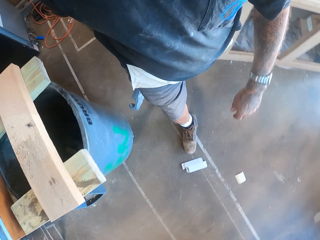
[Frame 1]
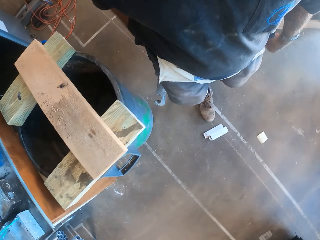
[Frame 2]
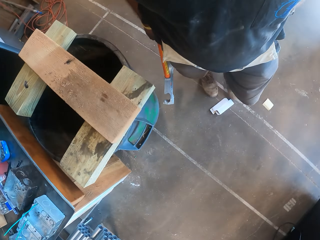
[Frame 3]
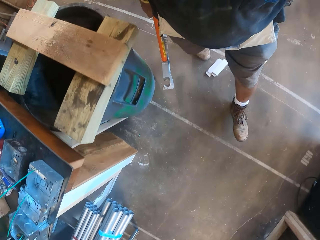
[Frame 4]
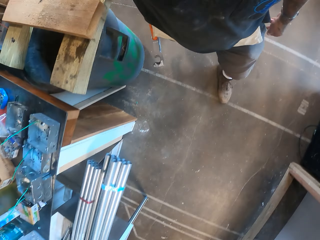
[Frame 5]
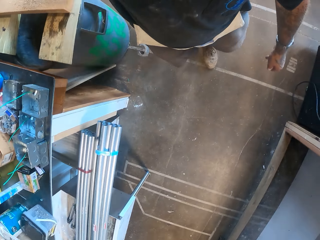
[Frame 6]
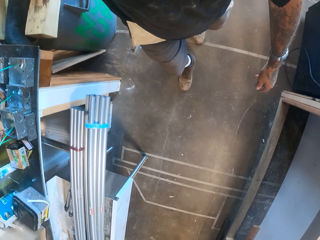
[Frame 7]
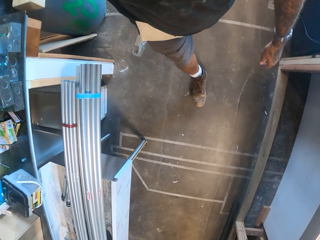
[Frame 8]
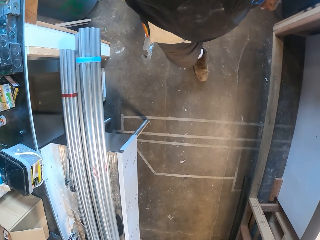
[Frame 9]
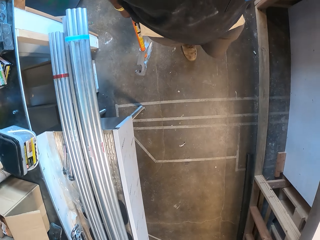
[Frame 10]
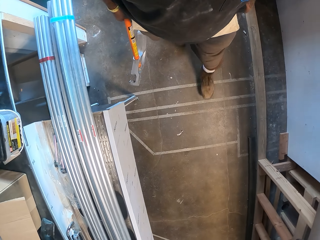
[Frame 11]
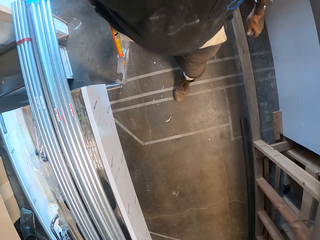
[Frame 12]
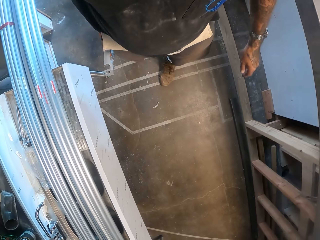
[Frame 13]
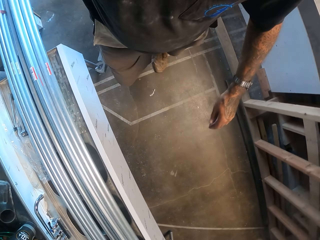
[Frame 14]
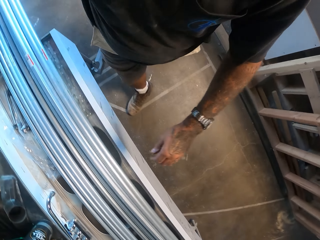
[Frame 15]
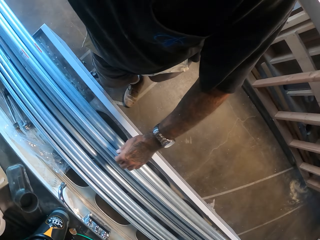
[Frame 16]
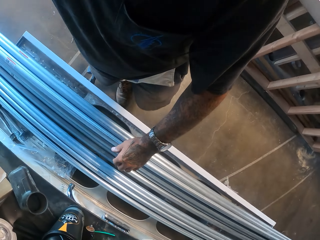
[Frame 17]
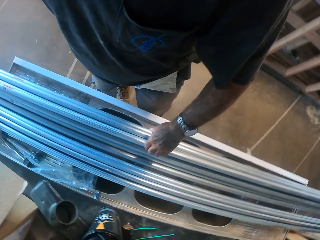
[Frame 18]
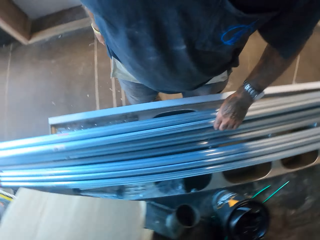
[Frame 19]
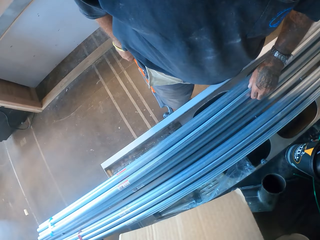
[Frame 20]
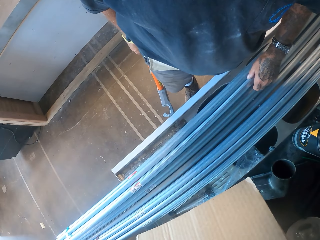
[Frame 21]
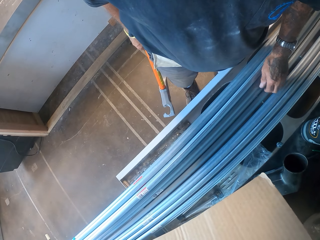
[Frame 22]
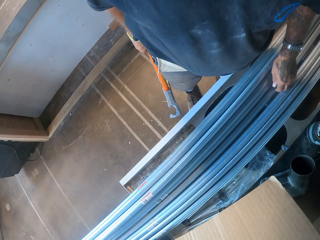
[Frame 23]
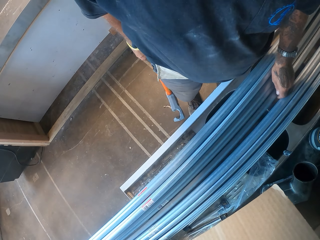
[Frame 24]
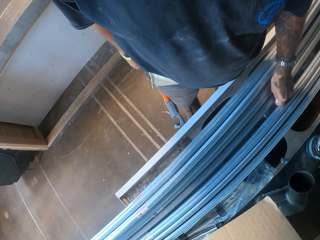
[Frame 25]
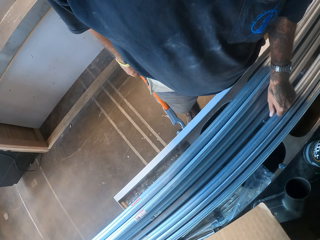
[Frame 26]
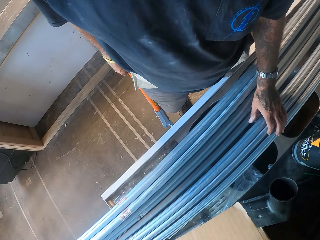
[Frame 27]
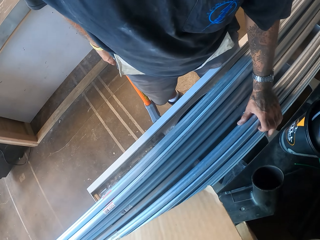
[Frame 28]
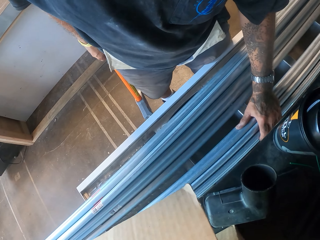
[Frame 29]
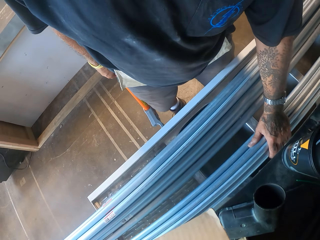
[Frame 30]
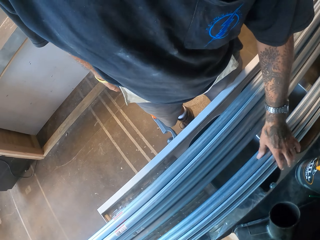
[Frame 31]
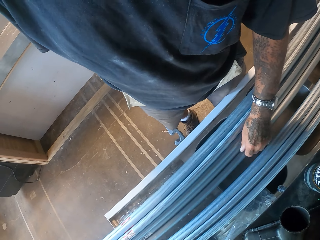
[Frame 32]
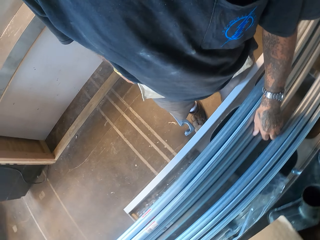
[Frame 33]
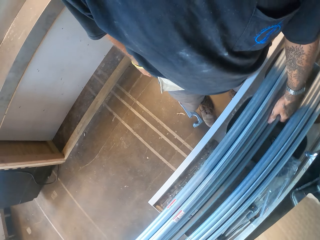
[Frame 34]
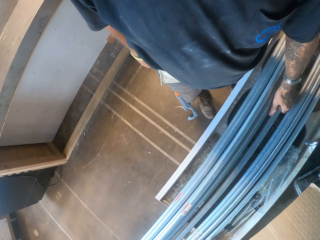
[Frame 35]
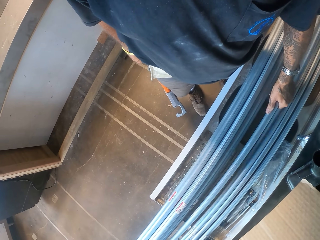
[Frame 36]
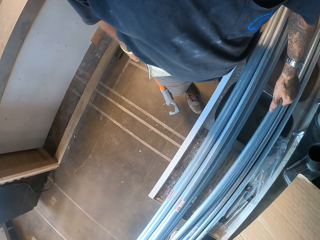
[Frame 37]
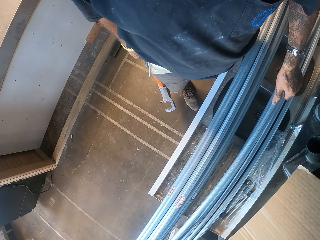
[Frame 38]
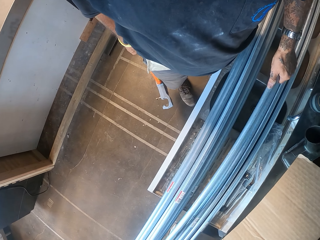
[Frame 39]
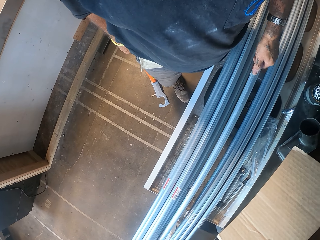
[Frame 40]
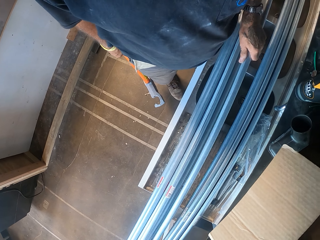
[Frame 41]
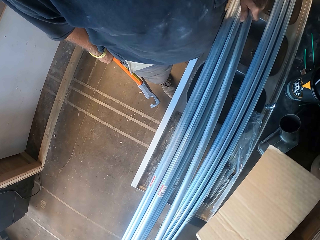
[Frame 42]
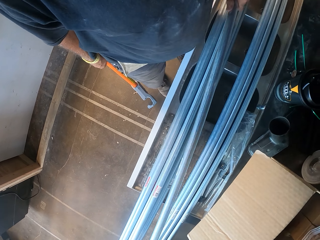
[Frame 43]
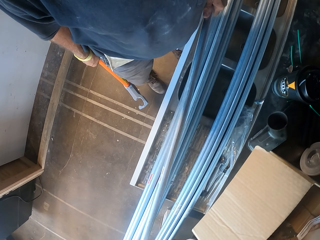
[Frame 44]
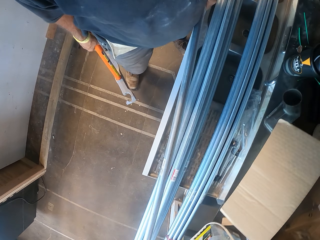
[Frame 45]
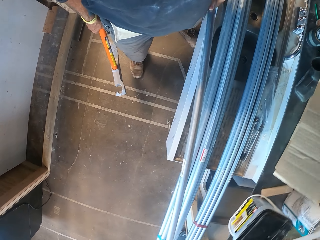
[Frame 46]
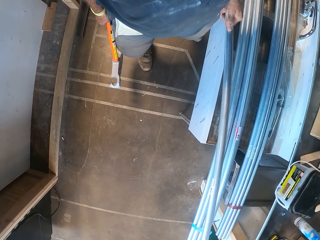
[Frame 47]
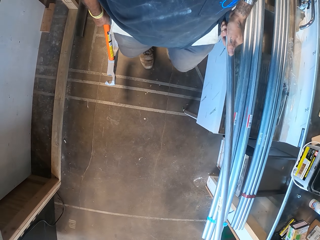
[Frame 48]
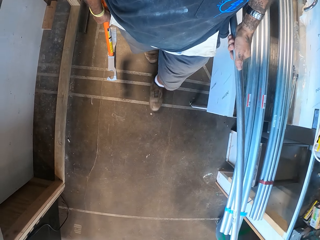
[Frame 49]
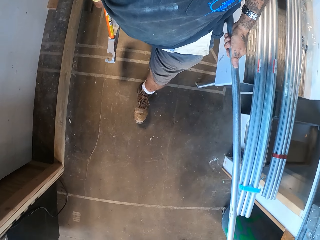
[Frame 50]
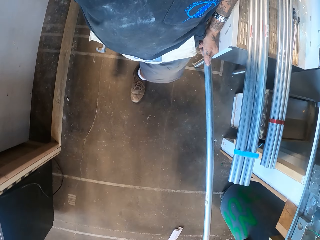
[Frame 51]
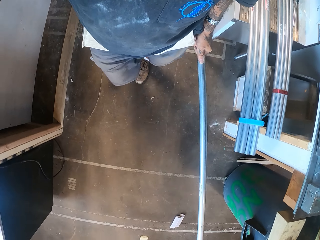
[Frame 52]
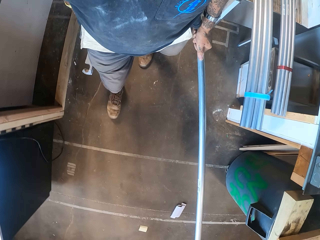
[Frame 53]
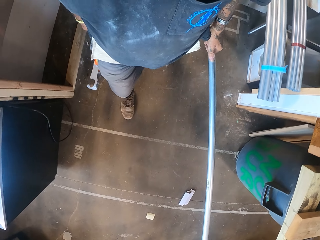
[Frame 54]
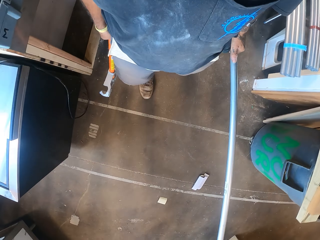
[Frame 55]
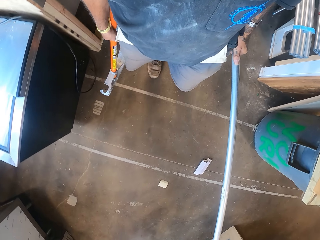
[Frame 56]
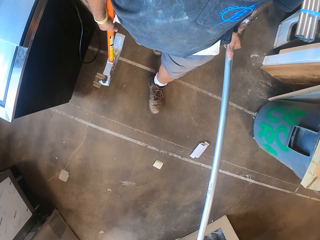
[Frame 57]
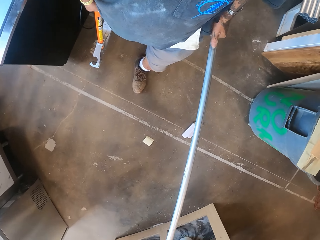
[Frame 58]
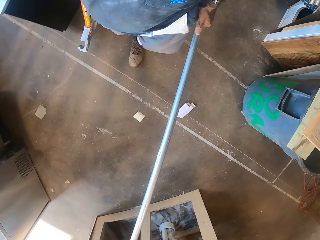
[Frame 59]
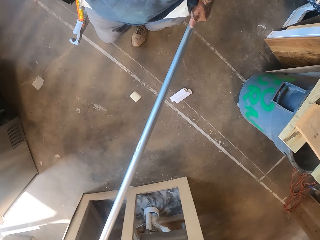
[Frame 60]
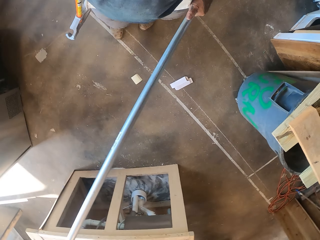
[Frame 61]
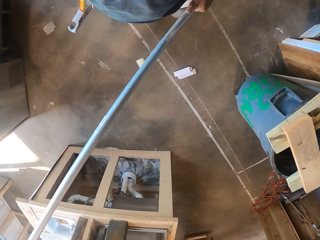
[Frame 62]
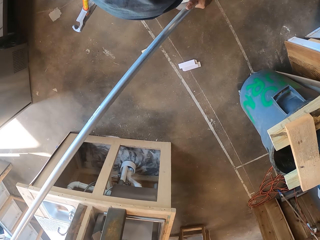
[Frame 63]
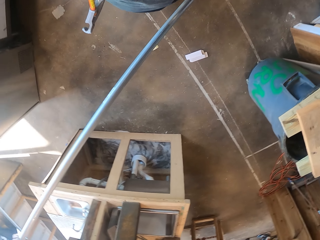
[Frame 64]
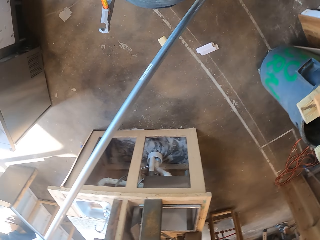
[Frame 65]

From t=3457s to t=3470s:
The camera wearer selects a metal rod. They pick up the rod. They walk in the garage.

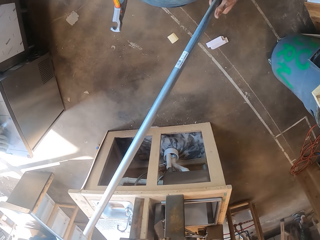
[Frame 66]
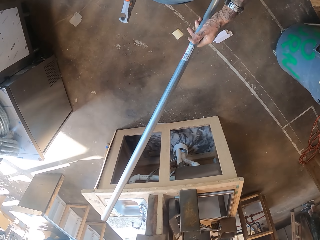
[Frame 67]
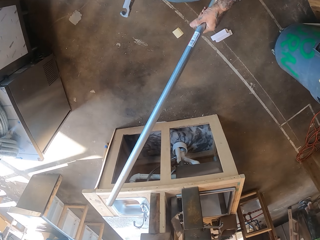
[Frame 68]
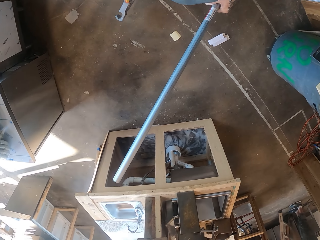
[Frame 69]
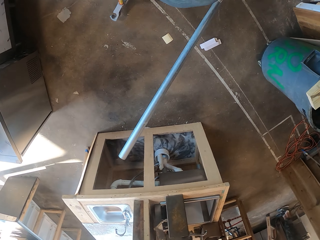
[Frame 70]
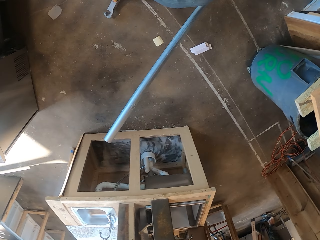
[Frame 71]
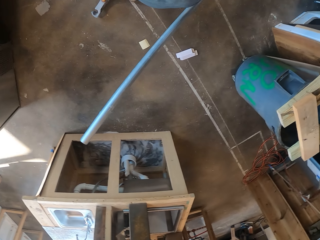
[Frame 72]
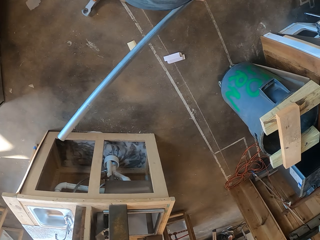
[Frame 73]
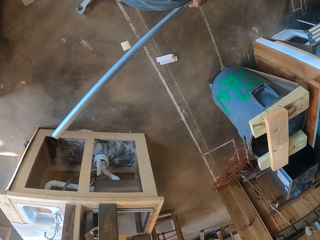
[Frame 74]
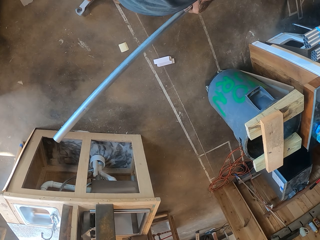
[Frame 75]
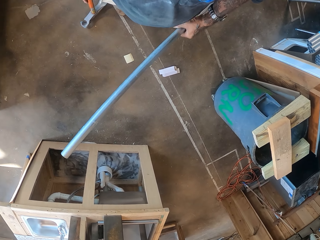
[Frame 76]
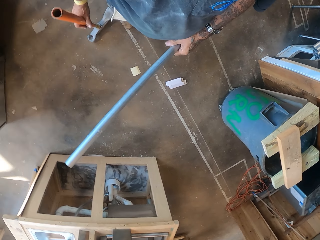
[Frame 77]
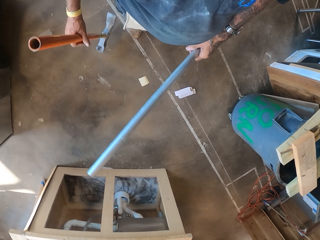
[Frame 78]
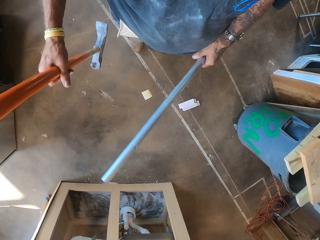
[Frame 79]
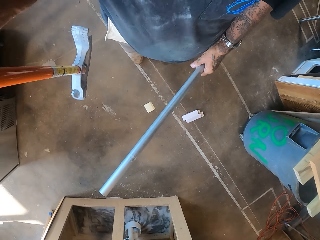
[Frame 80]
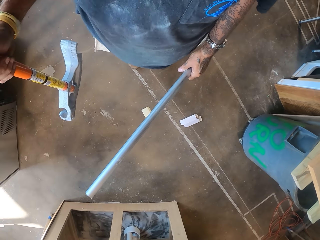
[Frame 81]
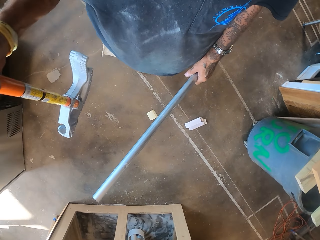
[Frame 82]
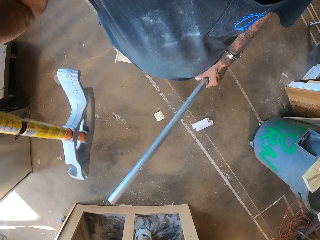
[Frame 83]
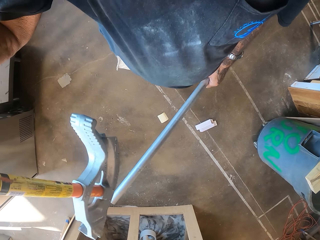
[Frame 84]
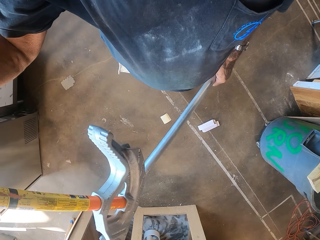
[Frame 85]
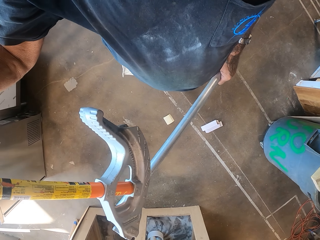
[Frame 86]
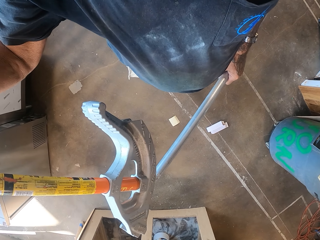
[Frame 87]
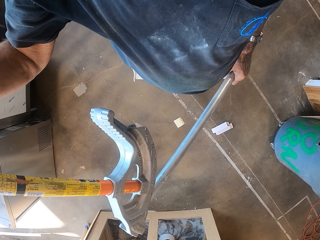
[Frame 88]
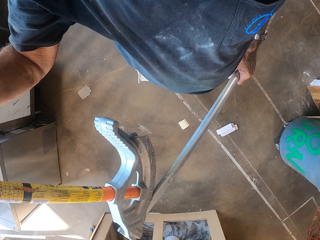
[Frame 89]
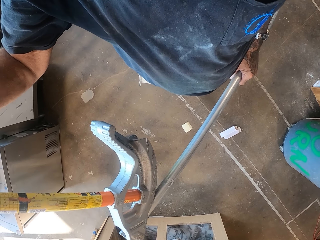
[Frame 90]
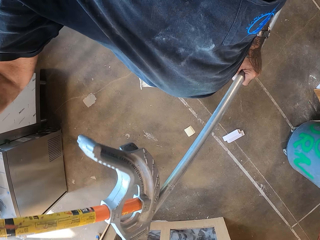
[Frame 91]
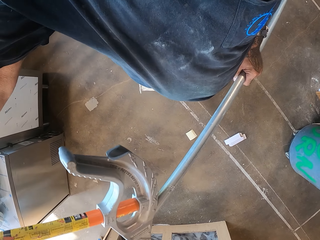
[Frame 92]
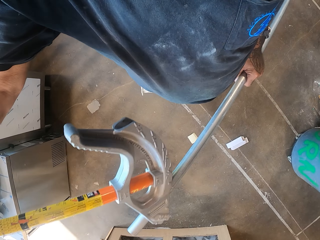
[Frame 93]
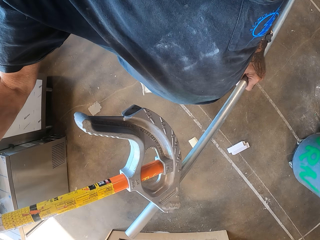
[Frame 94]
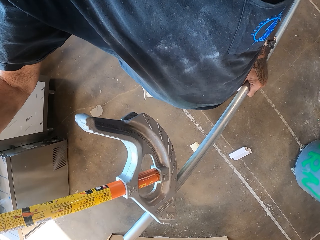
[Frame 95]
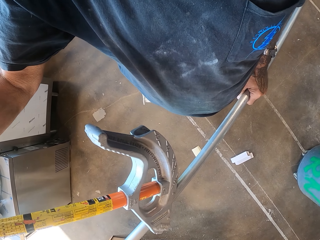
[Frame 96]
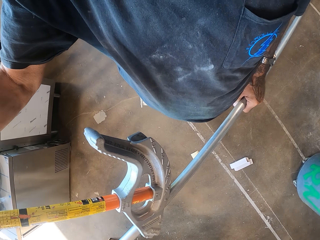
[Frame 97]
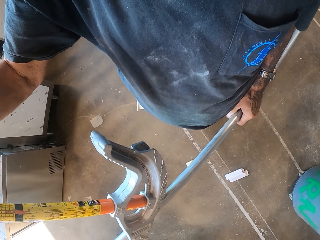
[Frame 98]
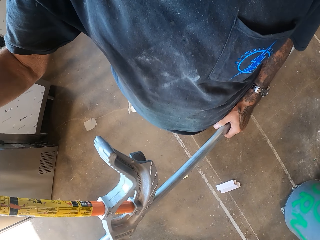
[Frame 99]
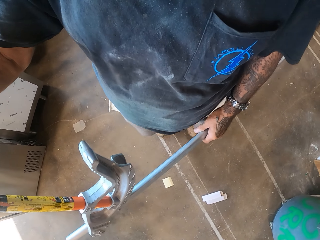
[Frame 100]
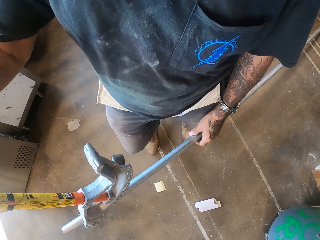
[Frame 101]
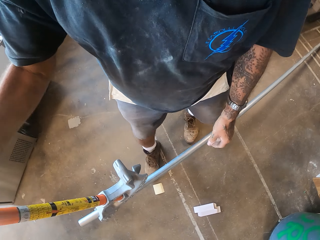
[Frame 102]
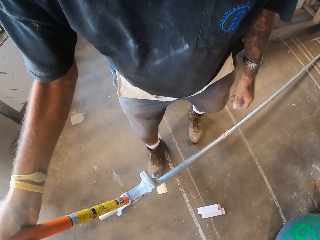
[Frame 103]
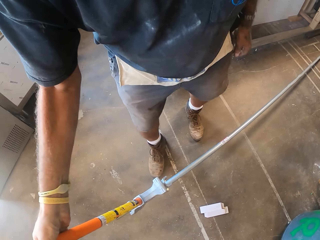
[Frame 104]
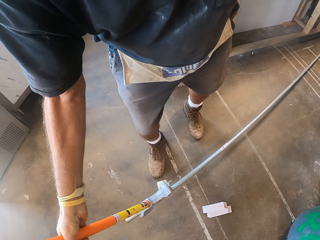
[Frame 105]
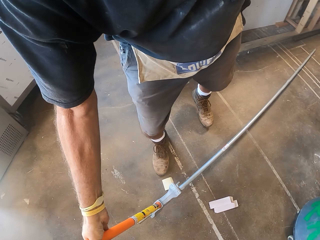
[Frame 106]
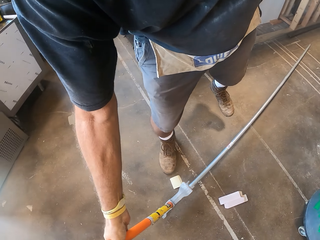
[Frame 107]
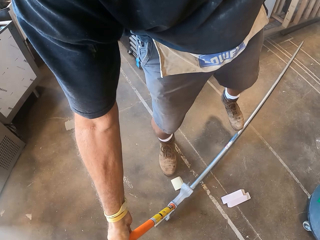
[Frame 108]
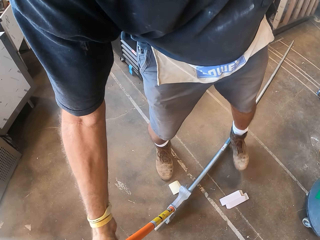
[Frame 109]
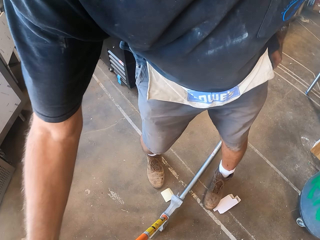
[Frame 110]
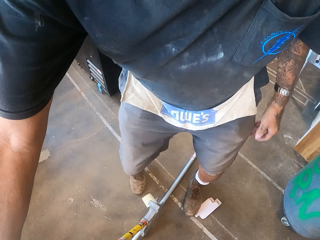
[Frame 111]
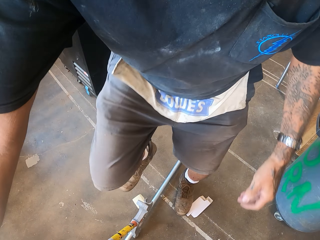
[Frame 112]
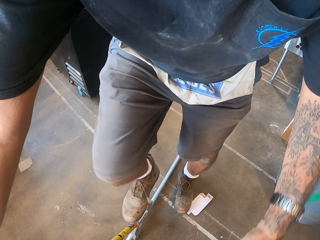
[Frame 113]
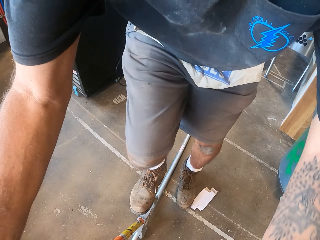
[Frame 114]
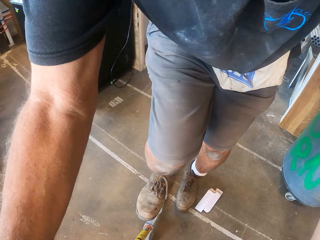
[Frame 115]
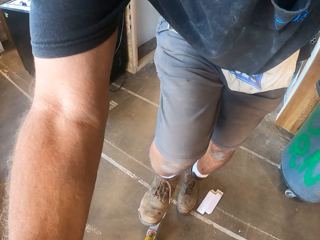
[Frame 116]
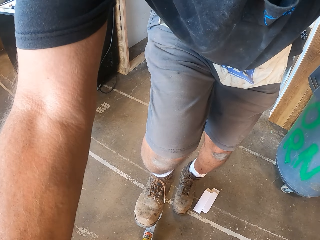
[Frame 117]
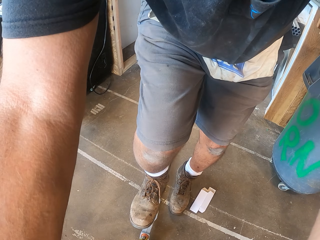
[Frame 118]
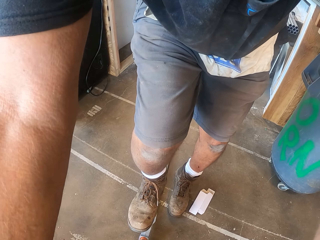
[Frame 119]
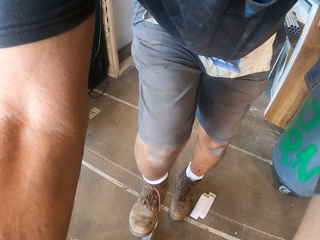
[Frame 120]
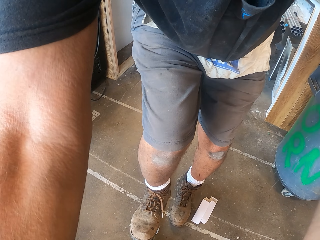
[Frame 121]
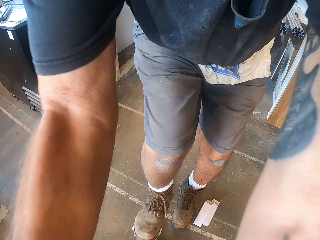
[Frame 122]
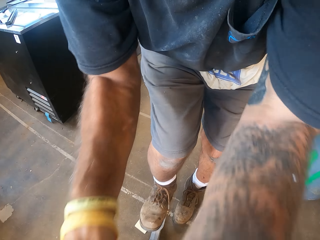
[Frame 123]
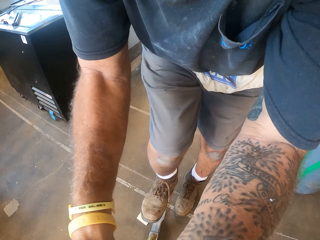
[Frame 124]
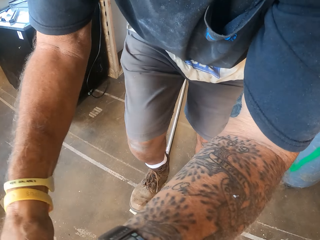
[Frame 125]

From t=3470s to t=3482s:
The camera wearer pulls the metal rod. They lift the hammer. They fix the metal rod in the hammer. They bend the rod.
